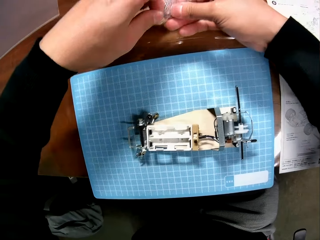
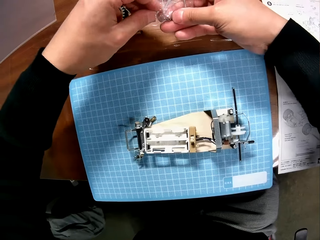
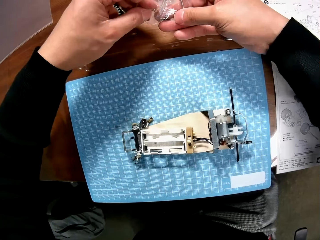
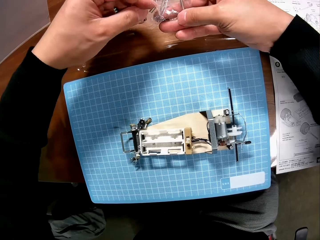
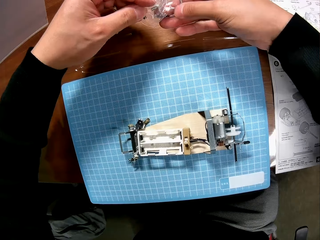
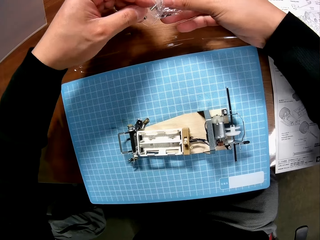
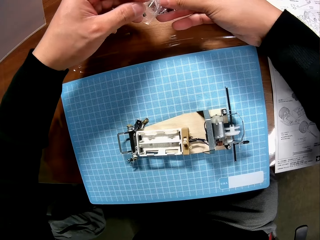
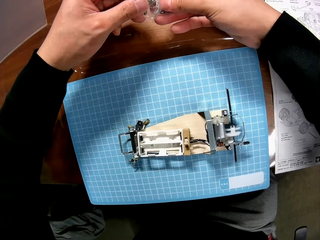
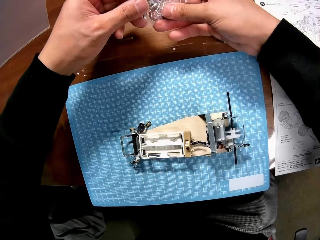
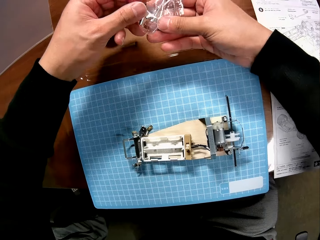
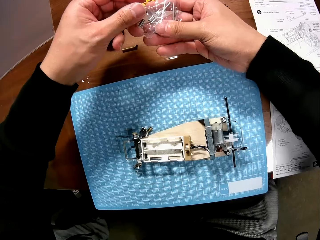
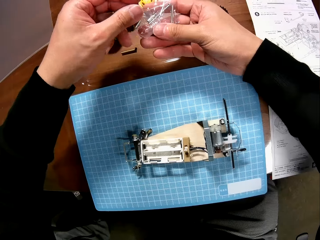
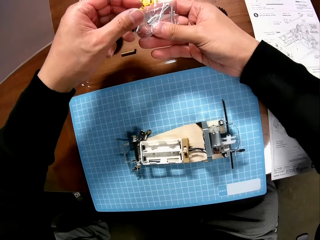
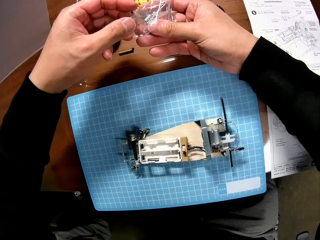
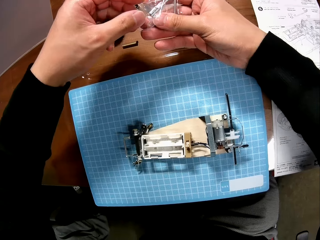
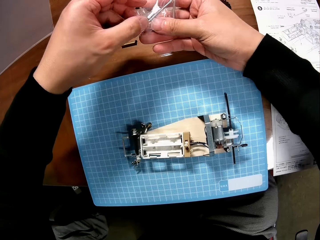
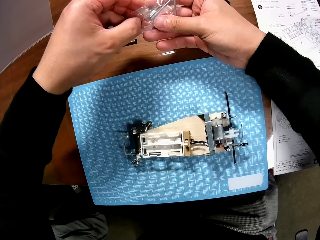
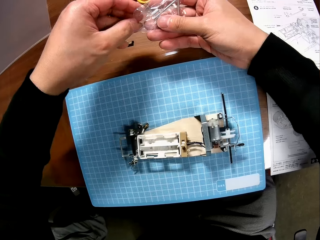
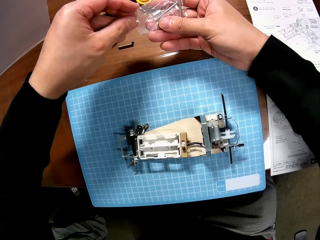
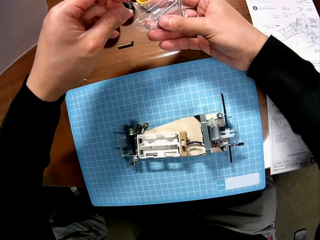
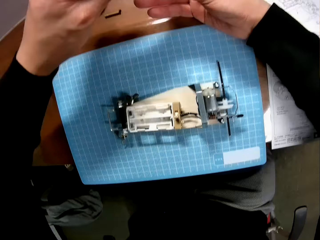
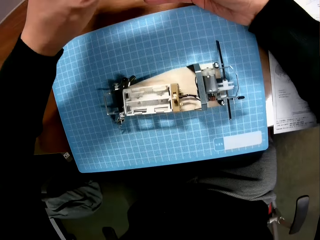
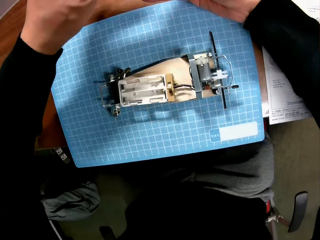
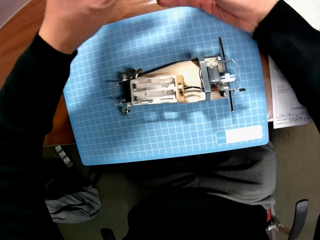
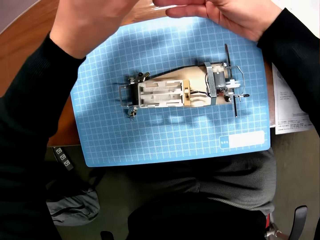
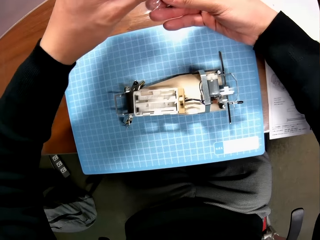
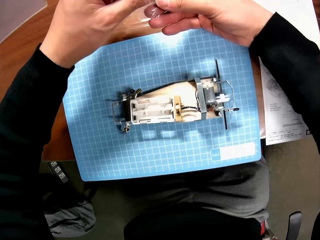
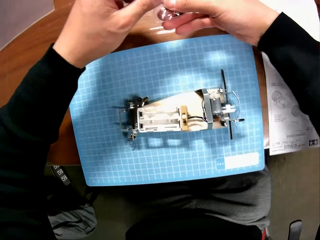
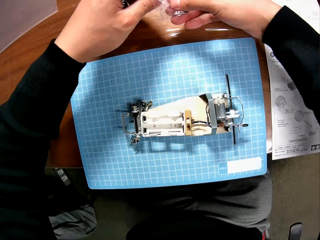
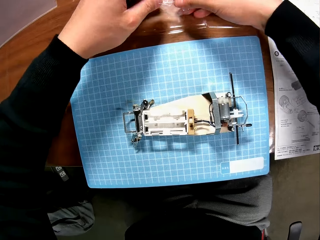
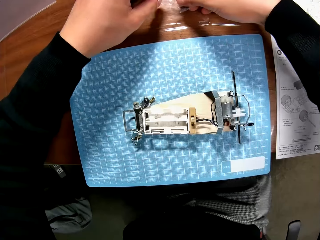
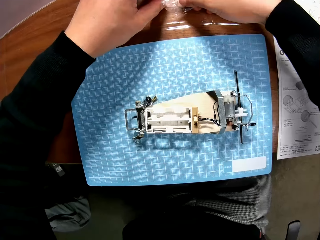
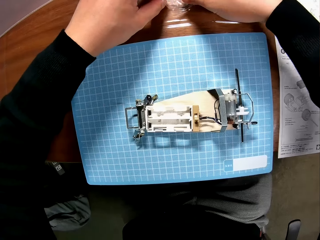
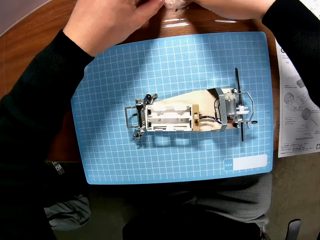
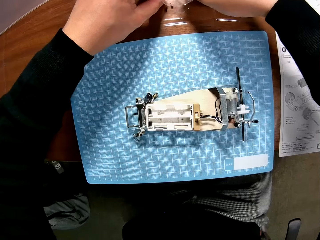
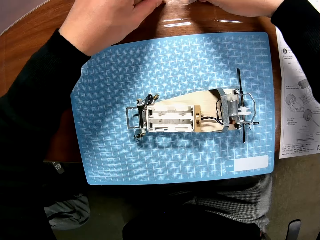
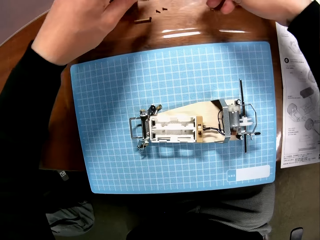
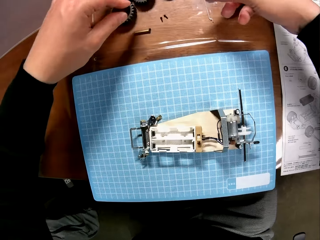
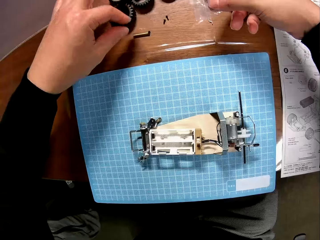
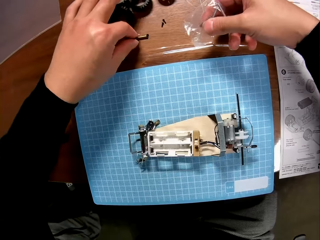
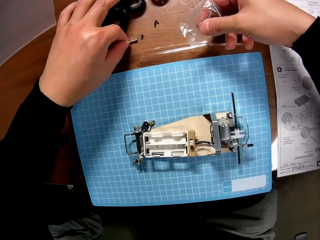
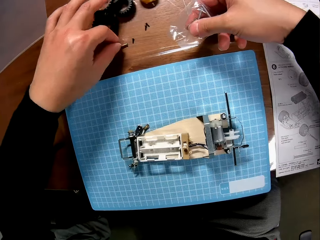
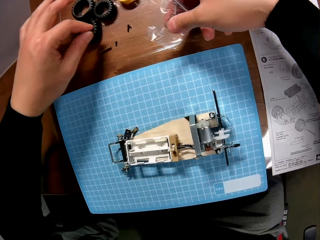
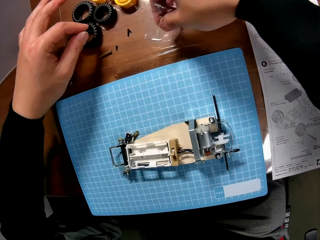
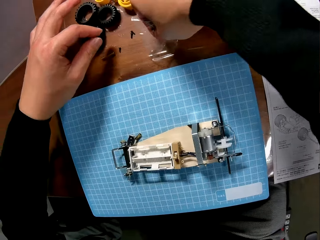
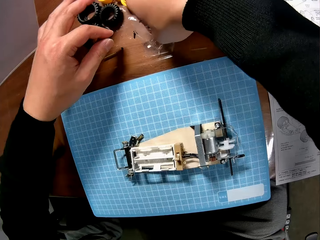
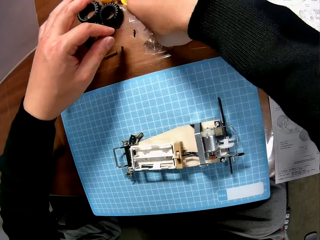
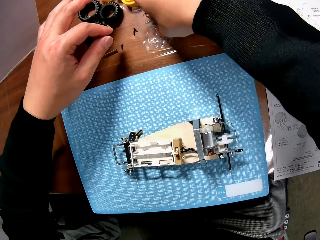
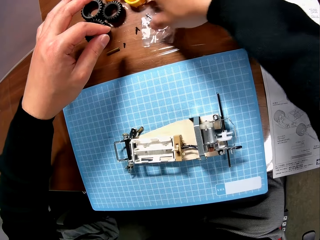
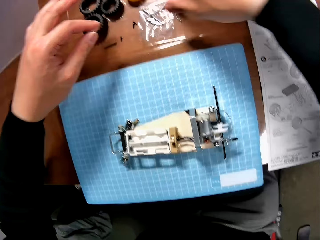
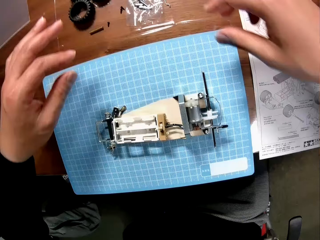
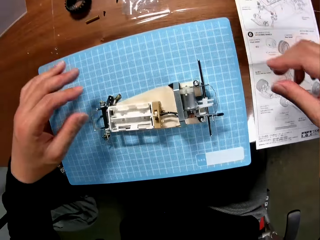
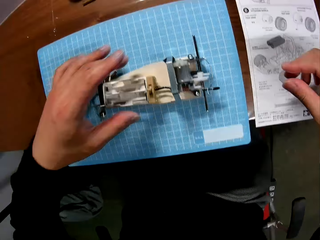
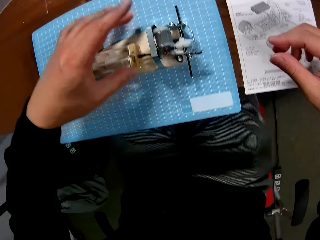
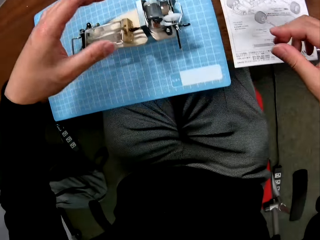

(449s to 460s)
The camera wearer removes screws from the paper. He pours the screws in the nylon on the table with his right hand. He adjusts a long screw on the table with his left hand and puts the nylon of screws on the table with his right hand.

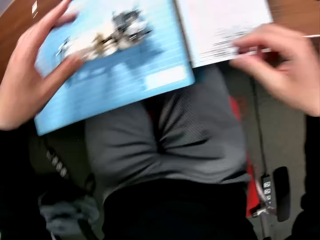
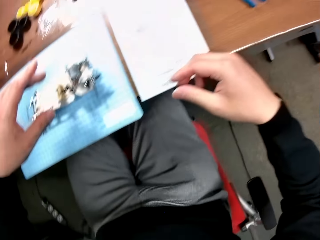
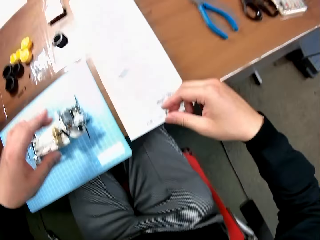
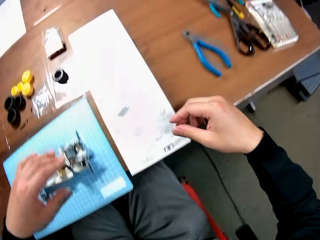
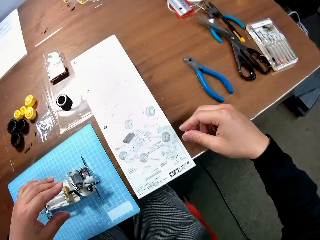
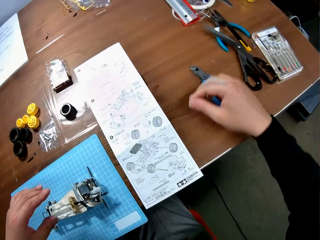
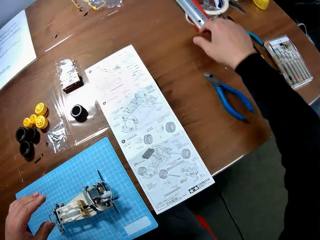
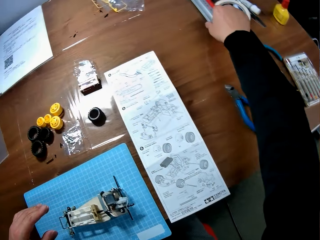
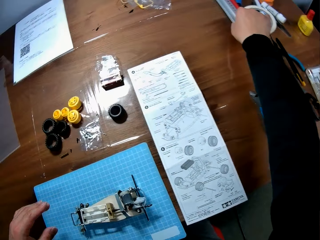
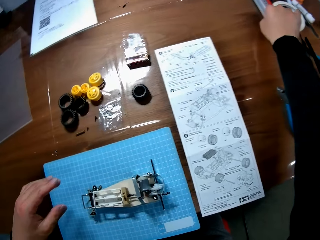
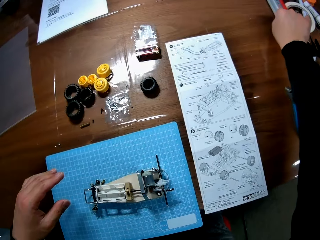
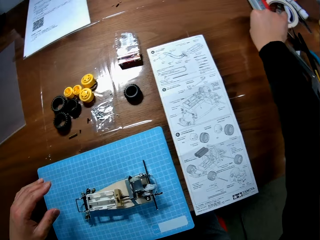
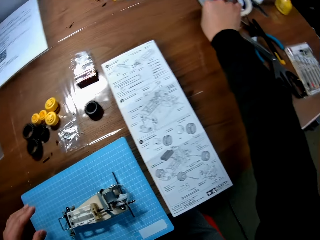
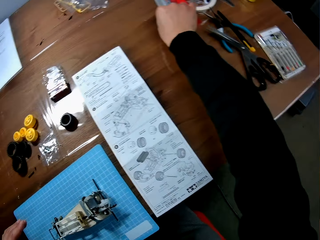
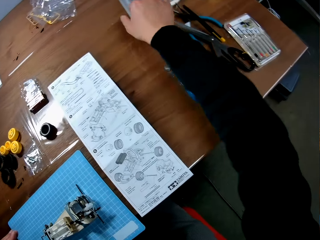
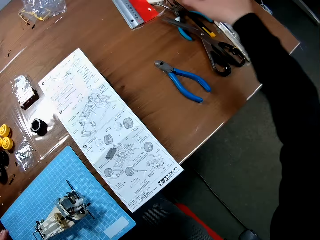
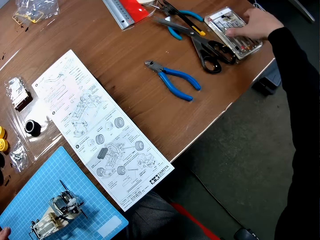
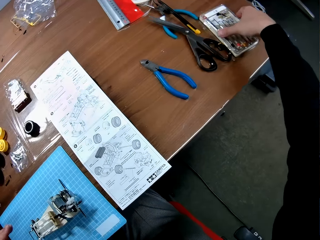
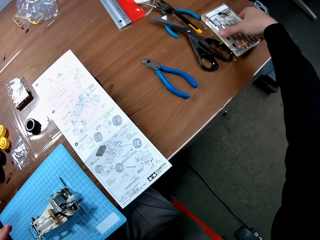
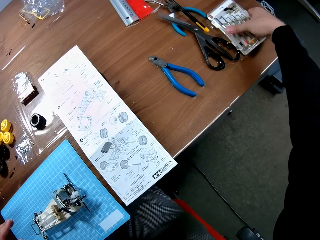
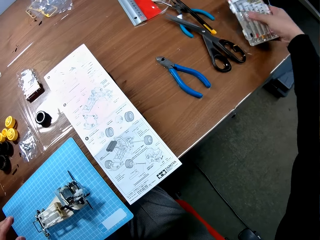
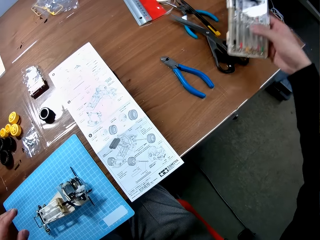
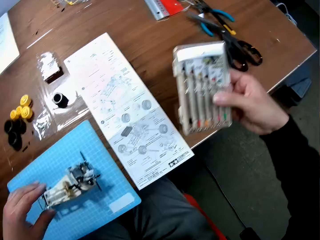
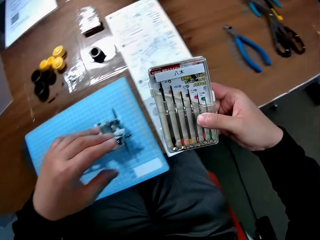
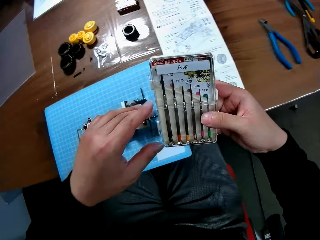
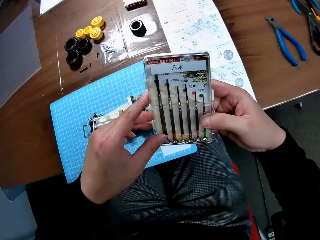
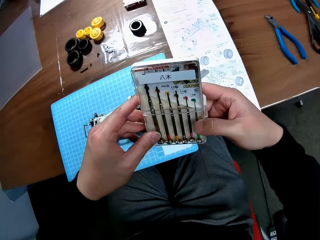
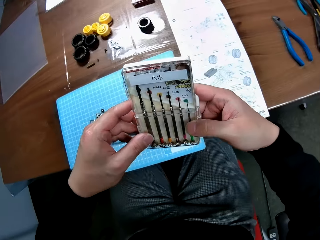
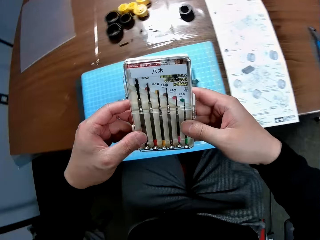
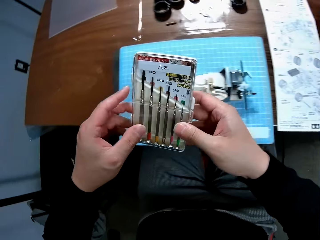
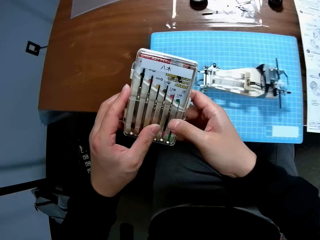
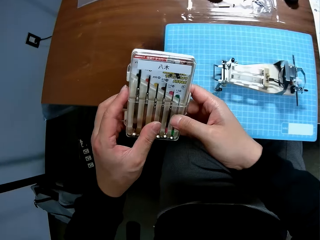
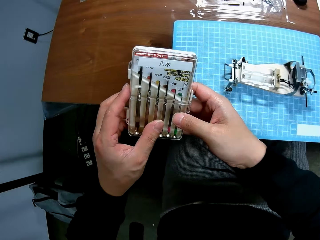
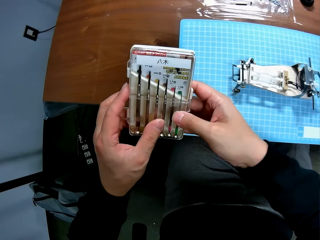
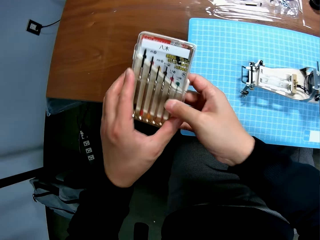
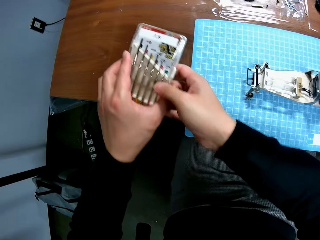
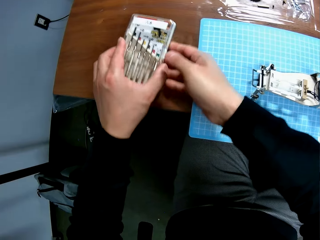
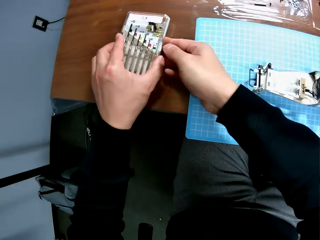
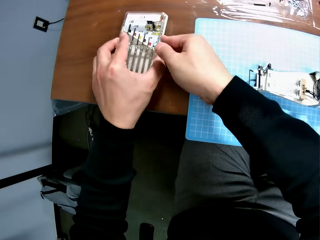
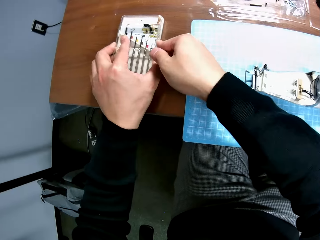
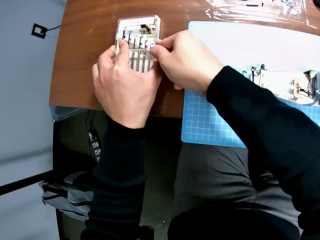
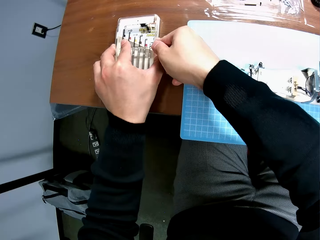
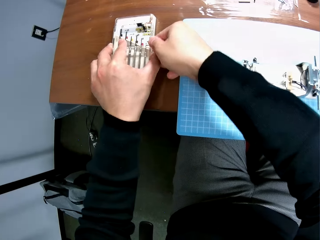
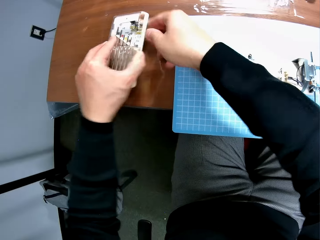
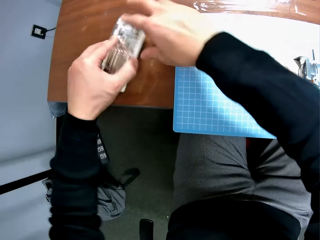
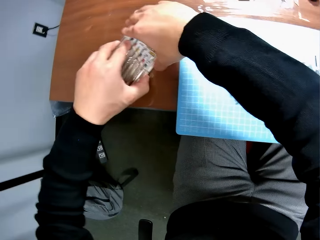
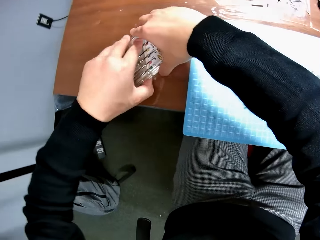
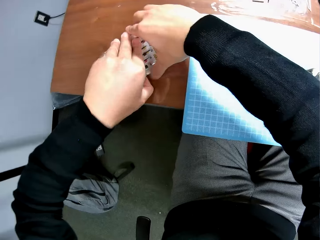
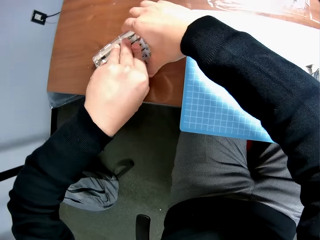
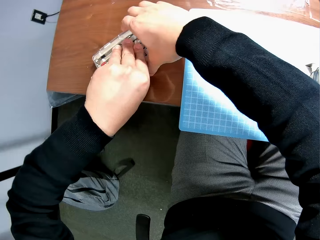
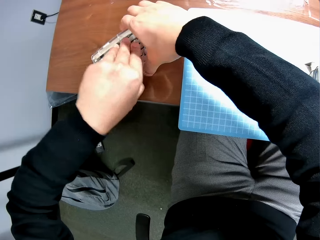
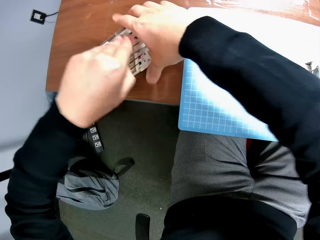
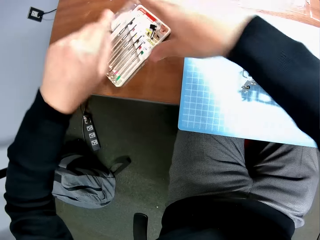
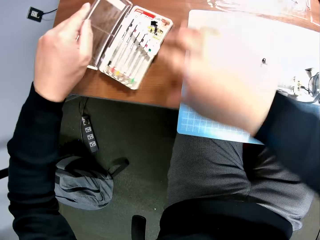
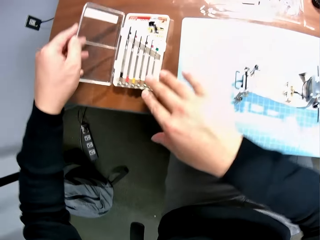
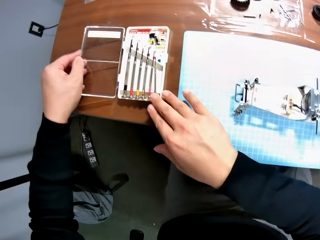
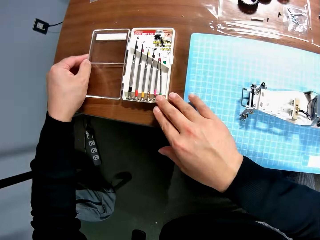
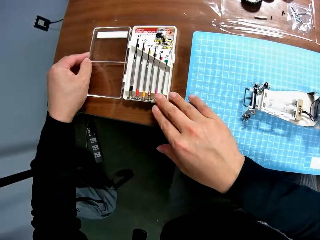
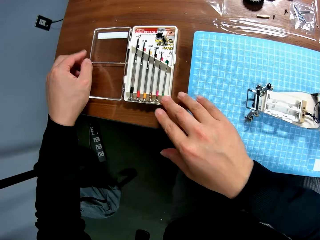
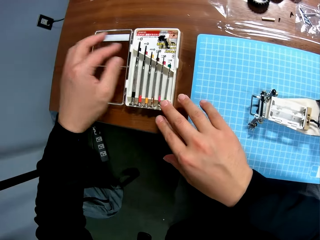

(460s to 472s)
The camera wearer looks around on the table. He adjusts a ruler on the table with his right hand. He touches something. He picks up a screwdriver container on the table with his right hand. He looks at the screwdrivers. He puts the screwdriver container on the table with his hands and opens the screwdriver container with his hands.
